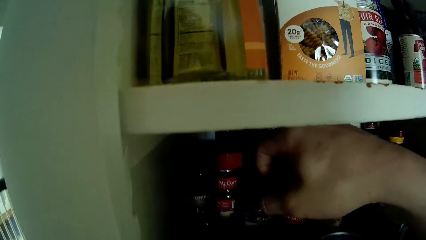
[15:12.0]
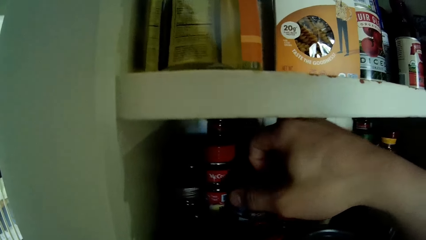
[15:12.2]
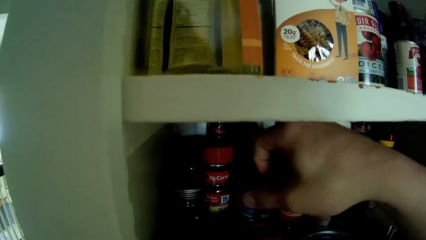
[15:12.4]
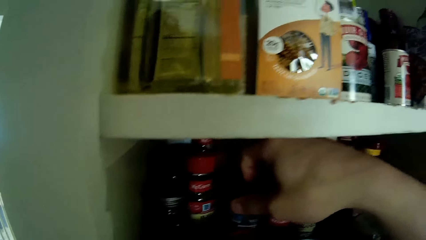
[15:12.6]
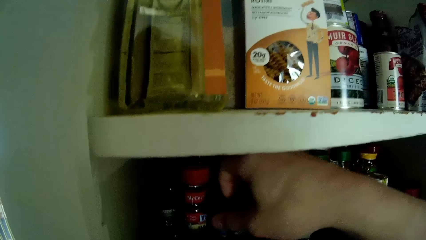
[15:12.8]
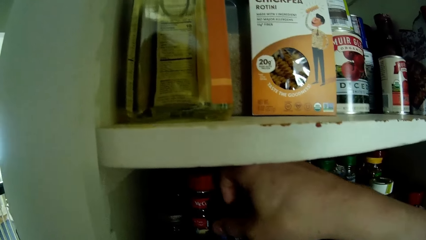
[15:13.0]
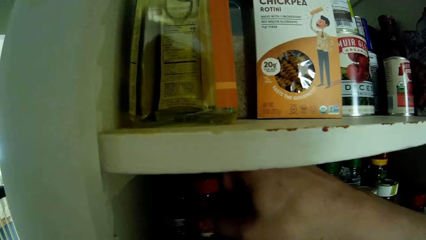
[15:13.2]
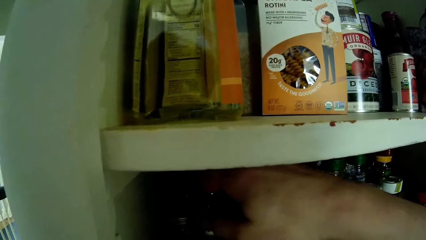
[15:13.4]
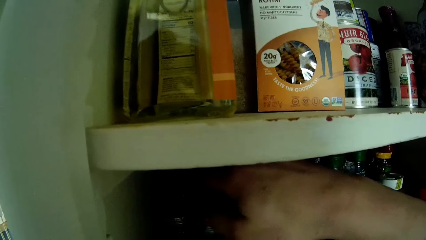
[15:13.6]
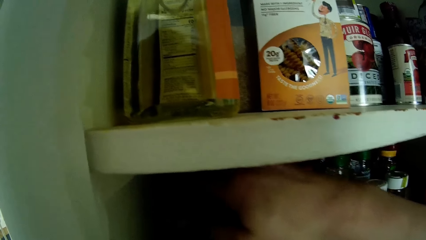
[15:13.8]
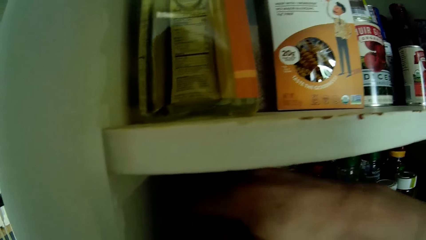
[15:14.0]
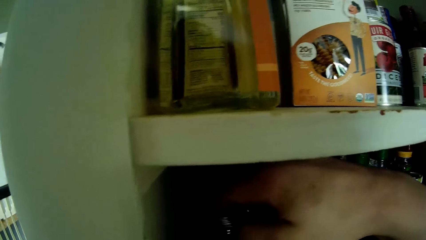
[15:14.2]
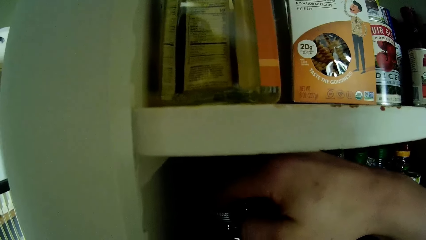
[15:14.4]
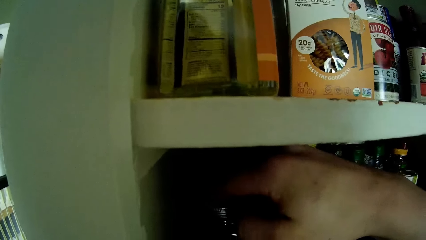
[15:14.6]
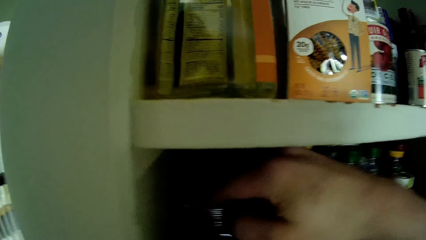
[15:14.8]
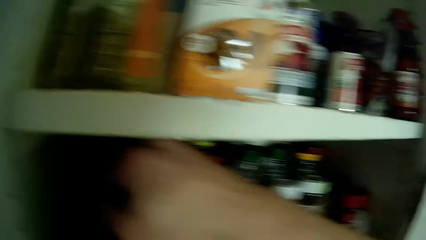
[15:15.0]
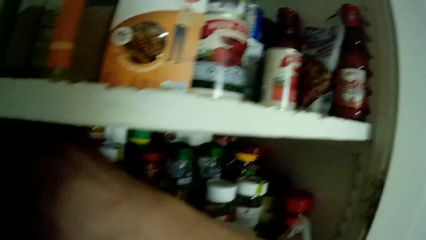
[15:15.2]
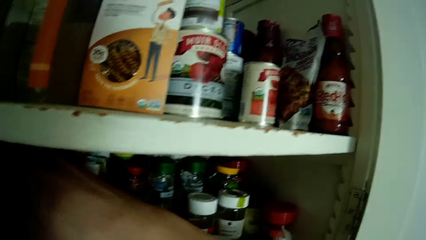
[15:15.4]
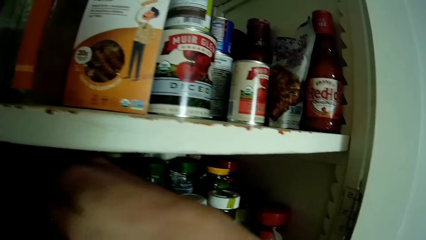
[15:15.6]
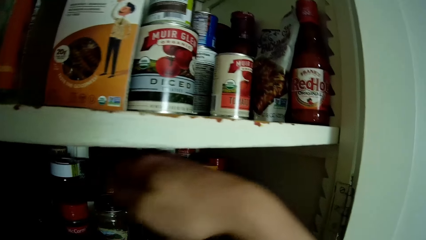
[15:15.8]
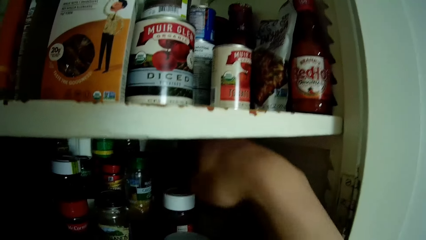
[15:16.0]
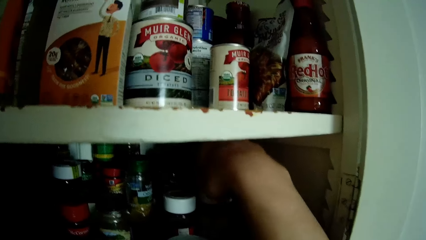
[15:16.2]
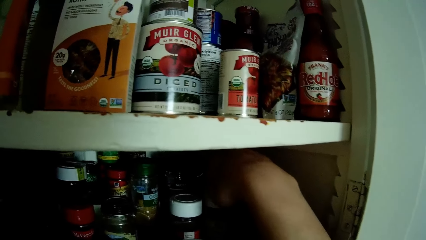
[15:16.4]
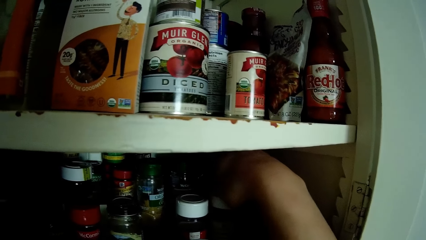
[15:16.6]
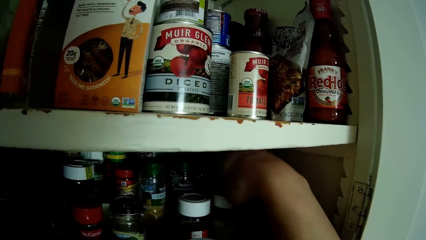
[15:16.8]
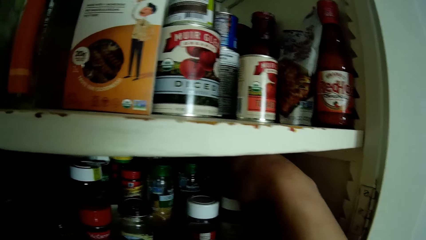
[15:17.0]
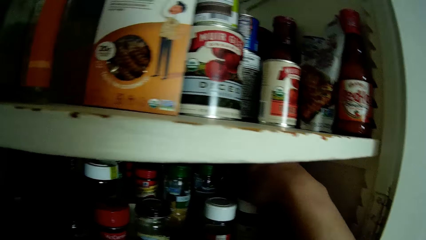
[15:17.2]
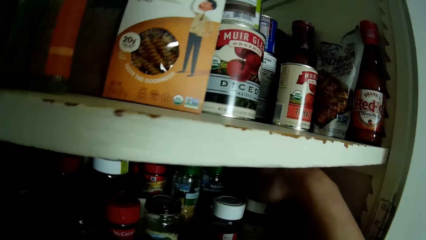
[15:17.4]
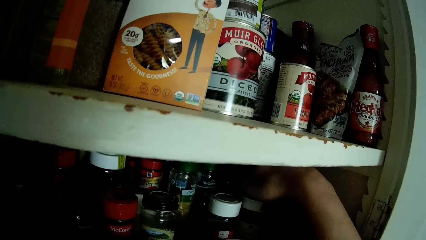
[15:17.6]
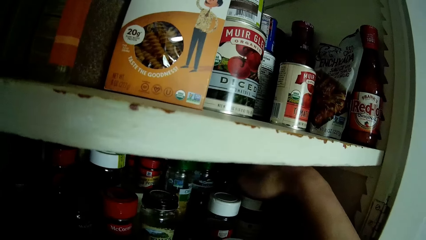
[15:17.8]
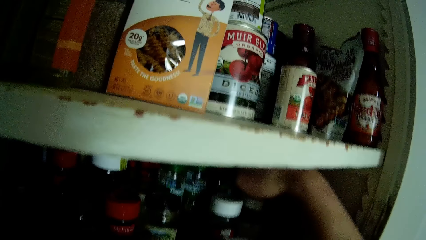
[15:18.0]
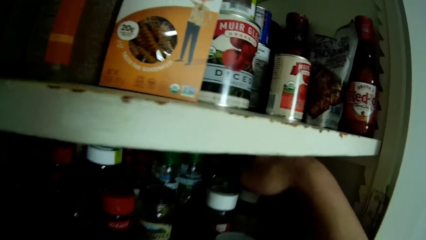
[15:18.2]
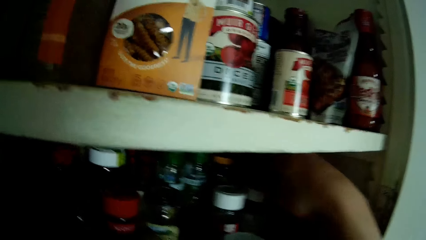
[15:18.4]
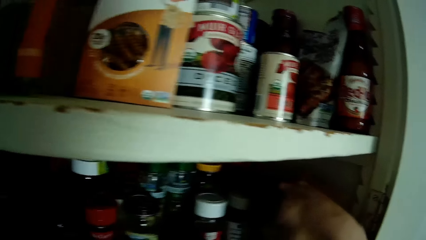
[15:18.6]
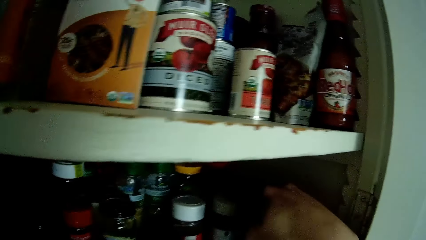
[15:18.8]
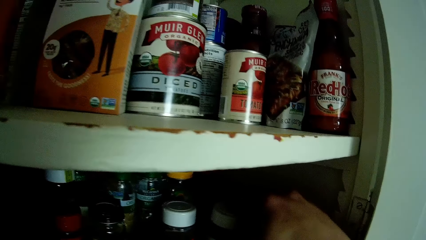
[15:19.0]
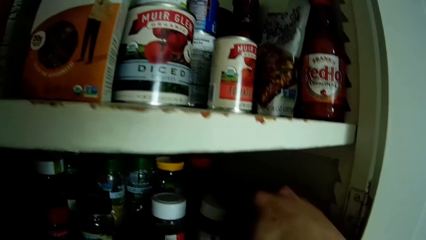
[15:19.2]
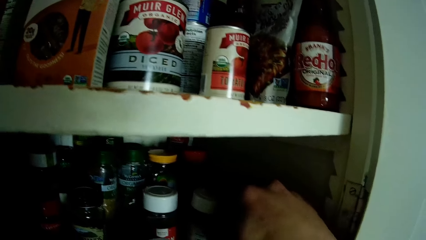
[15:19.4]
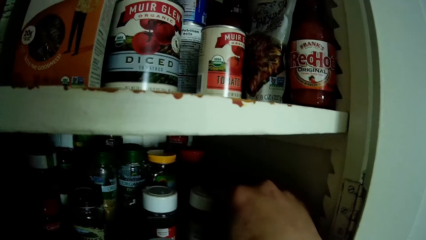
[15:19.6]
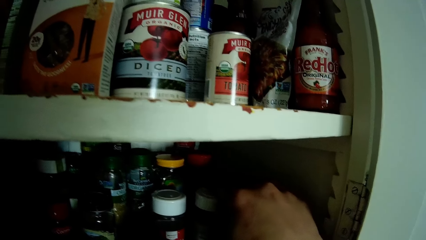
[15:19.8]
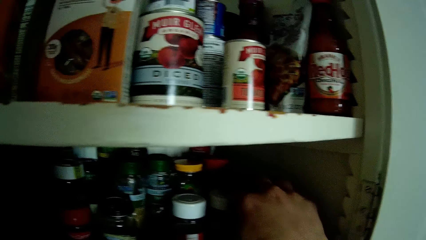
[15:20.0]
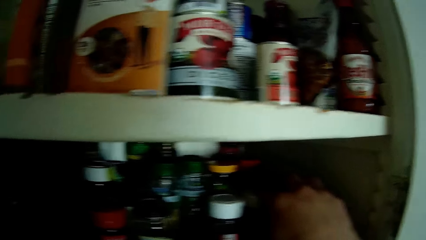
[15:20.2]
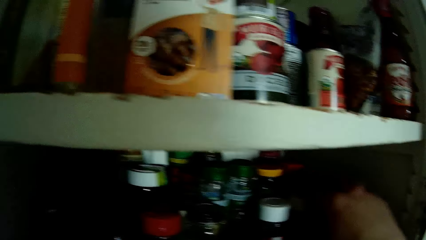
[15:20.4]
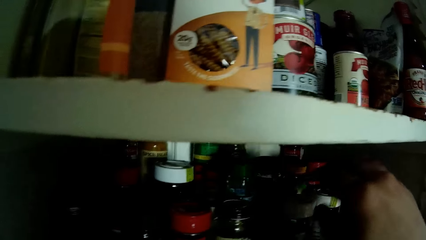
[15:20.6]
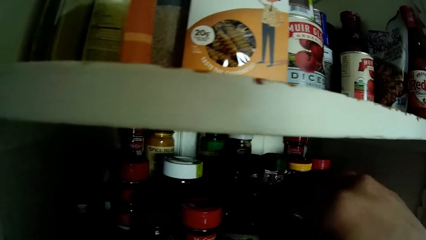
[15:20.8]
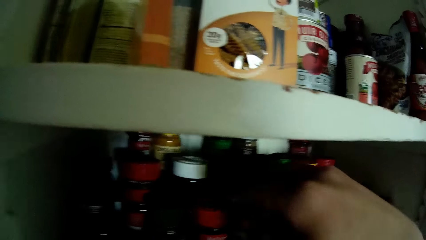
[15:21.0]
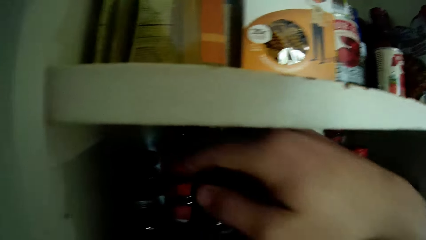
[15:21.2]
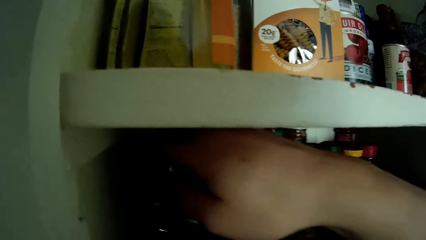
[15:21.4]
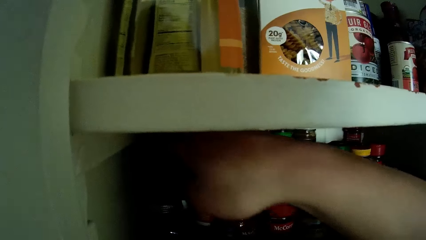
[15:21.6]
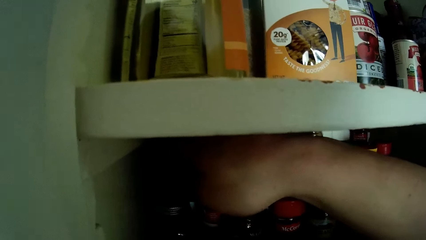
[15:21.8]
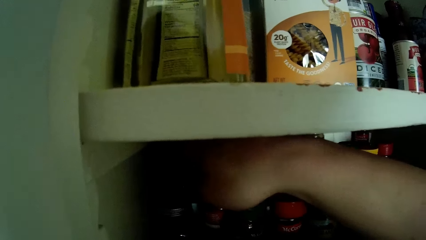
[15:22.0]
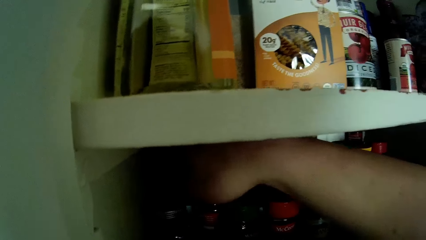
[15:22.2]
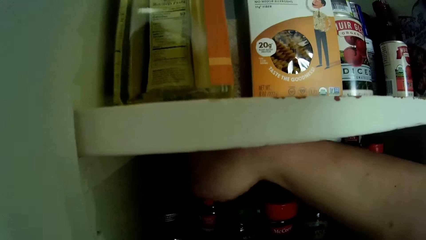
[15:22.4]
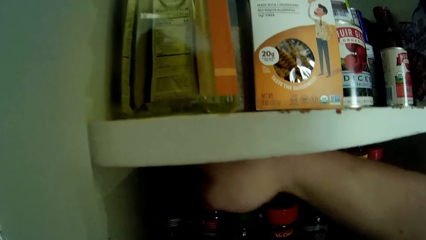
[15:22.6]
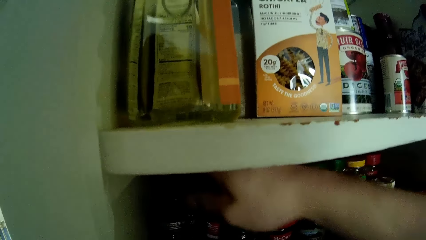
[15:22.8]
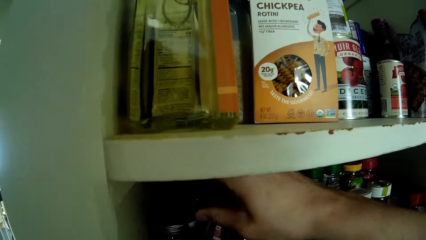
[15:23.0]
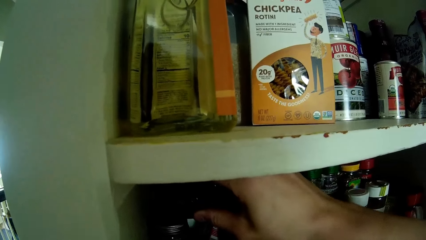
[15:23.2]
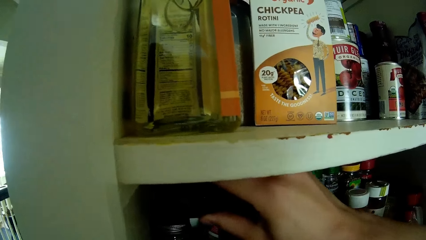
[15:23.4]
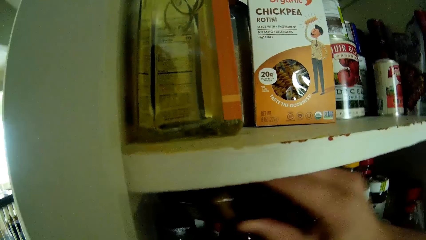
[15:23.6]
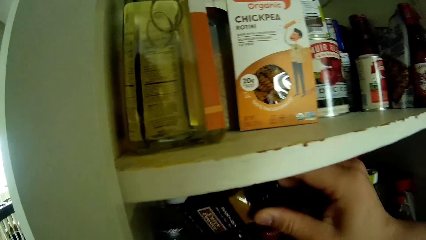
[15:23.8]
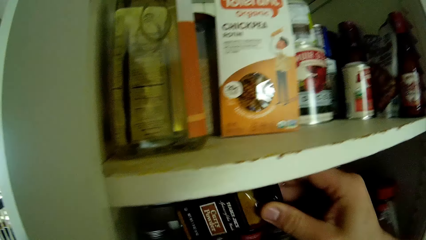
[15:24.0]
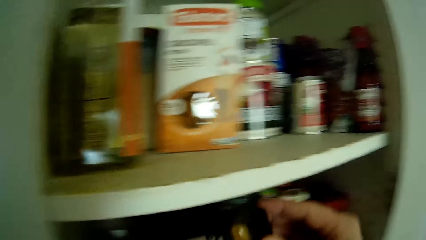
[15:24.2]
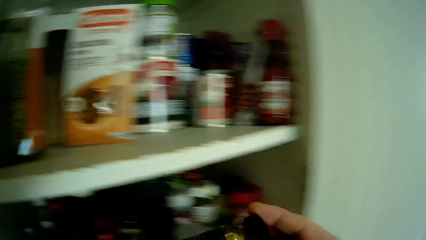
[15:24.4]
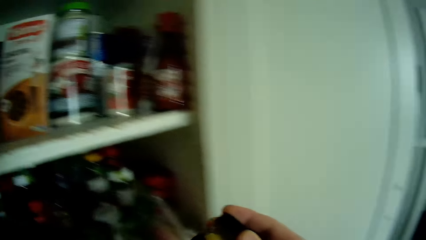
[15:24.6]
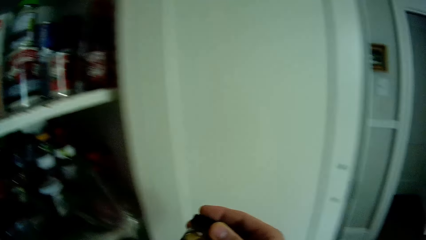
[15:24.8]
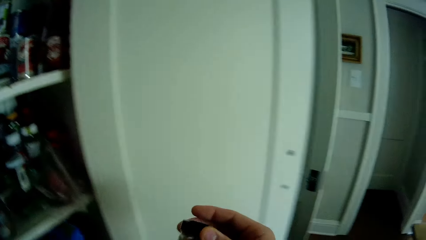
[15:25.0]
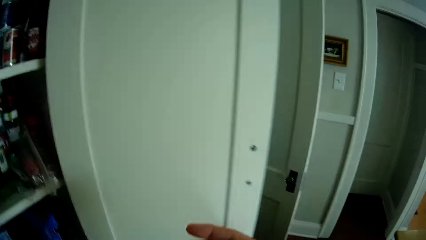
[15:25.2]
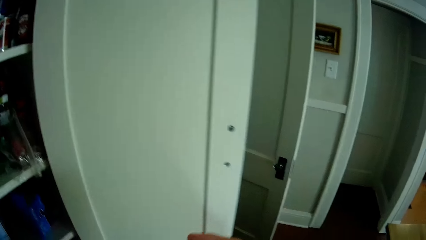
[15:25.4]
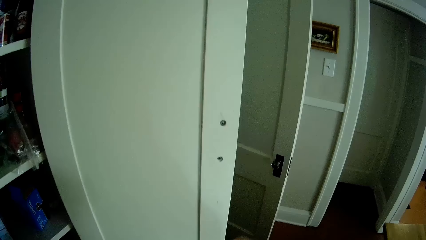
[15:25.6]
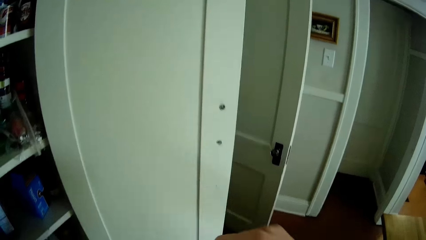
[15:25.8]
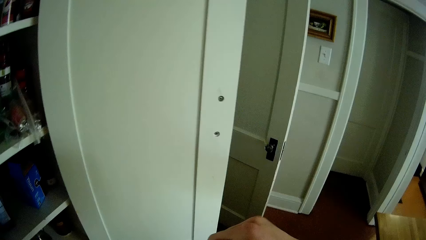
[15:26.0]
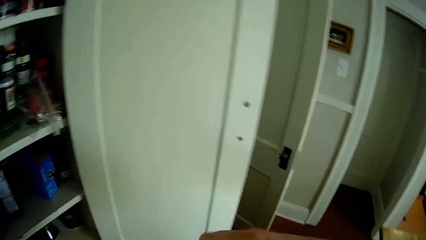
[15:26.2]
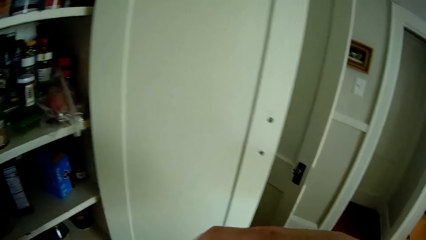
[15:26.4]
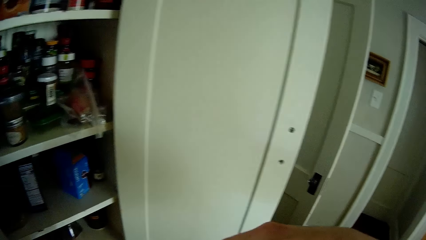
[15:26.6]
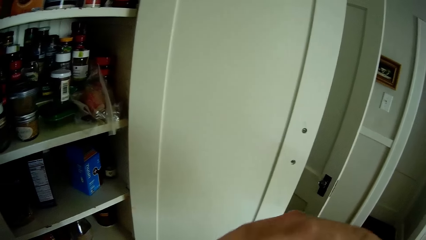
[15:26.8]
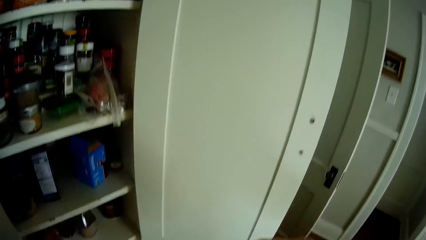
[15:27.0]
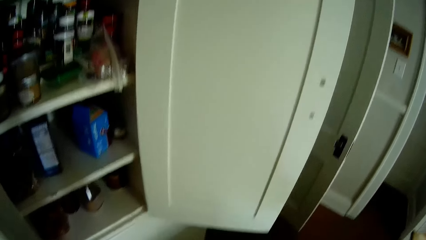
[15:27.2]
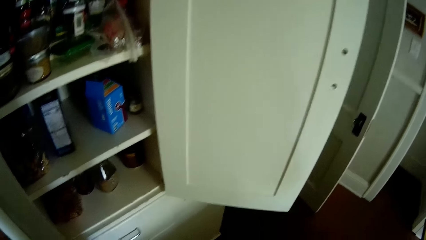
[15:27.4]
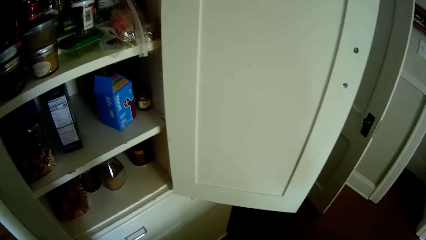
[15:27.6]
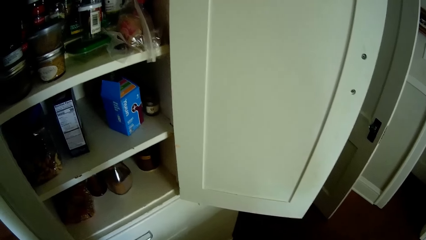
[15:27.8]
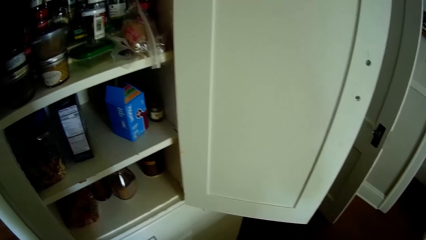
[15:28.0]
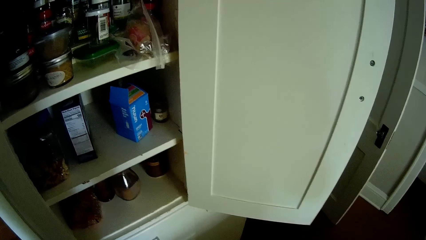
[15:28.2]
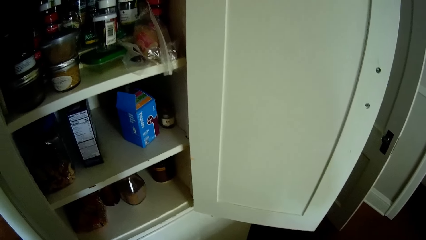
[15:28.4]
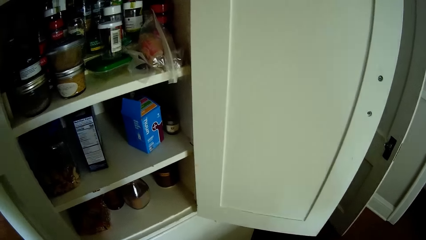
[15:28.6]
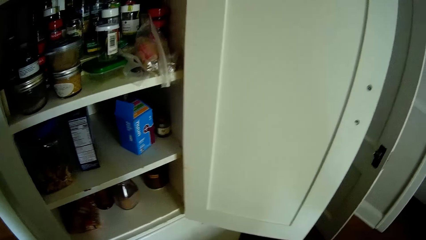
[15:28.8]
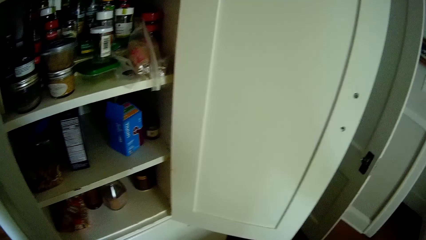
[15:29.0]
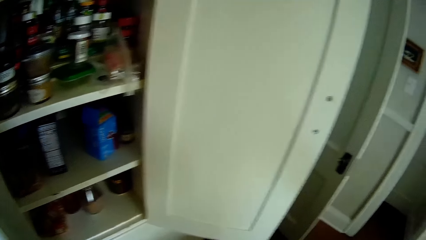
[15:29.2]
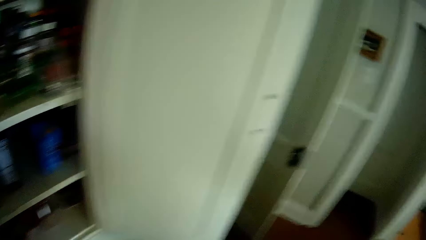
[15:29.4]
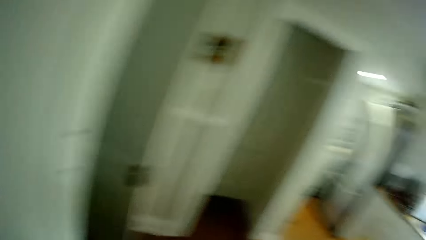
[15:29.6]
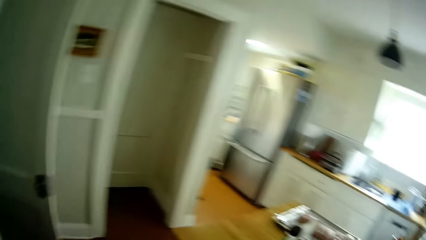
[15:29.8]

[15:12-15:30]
The camera wearer picks up curry powder from the kitchen cabinet with his right hand. He converses with the boy.
